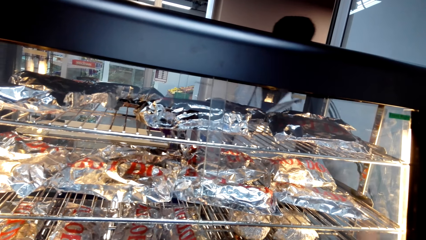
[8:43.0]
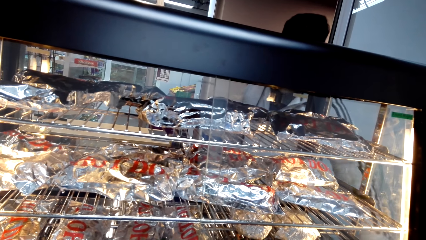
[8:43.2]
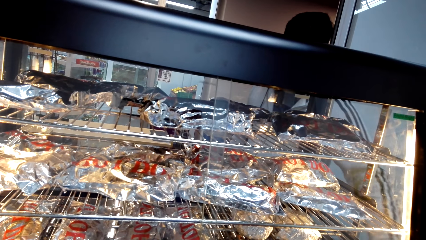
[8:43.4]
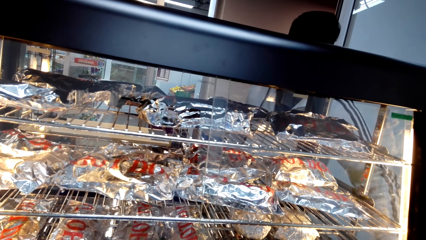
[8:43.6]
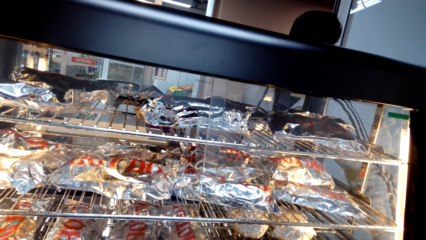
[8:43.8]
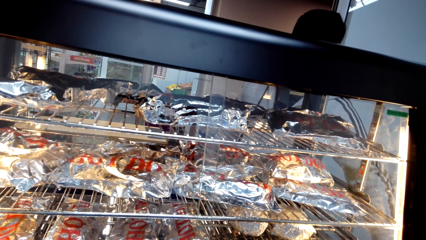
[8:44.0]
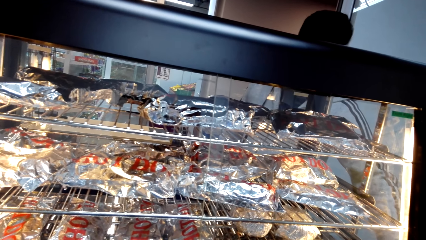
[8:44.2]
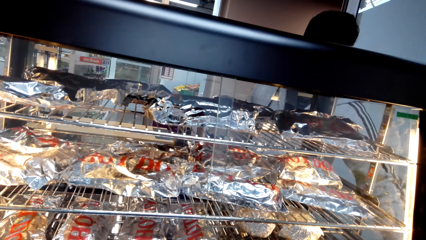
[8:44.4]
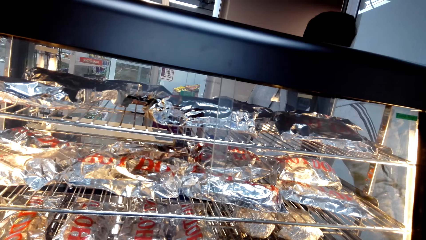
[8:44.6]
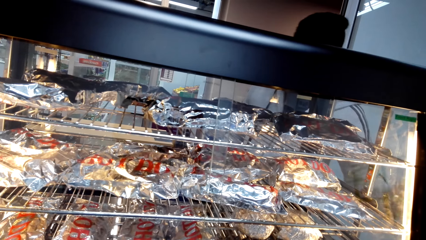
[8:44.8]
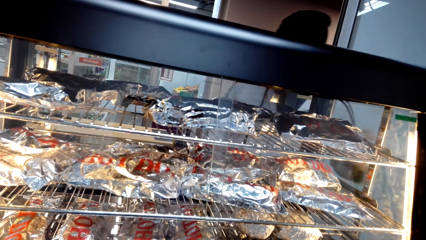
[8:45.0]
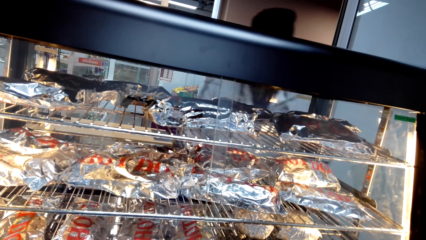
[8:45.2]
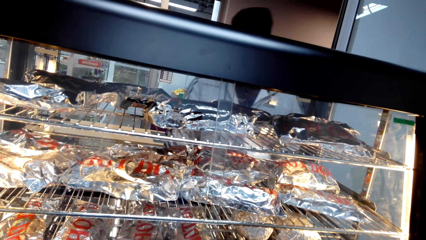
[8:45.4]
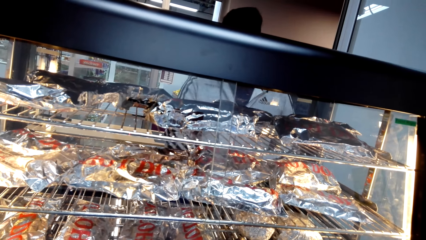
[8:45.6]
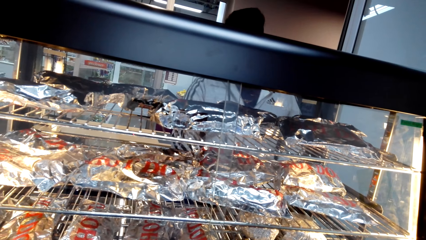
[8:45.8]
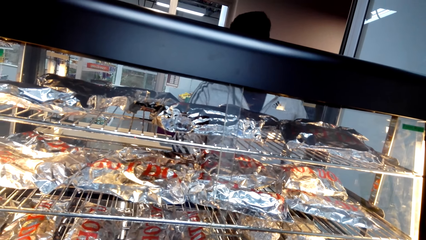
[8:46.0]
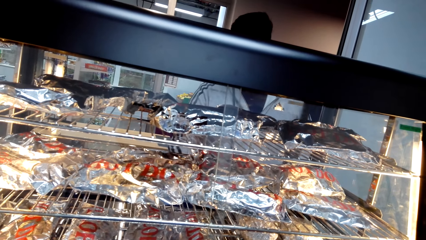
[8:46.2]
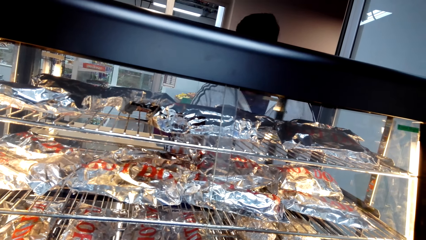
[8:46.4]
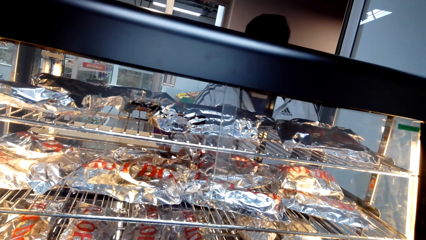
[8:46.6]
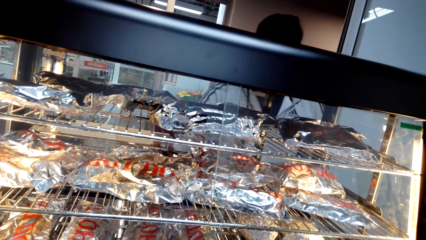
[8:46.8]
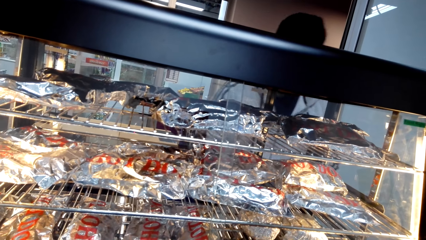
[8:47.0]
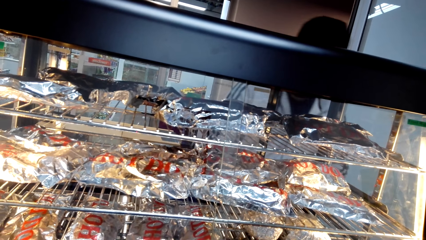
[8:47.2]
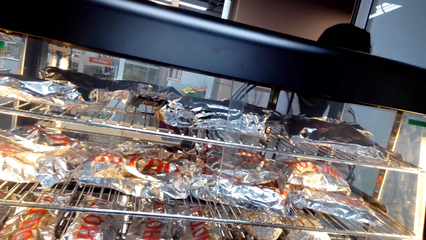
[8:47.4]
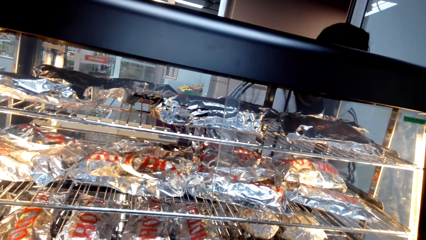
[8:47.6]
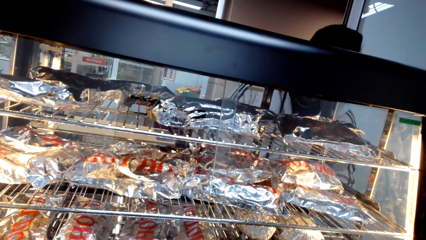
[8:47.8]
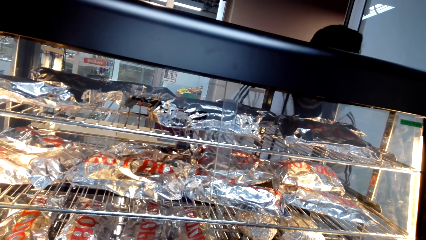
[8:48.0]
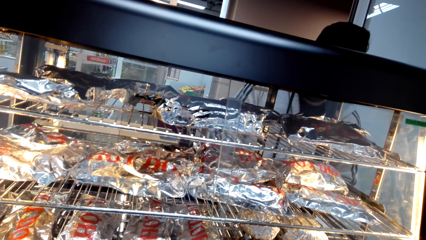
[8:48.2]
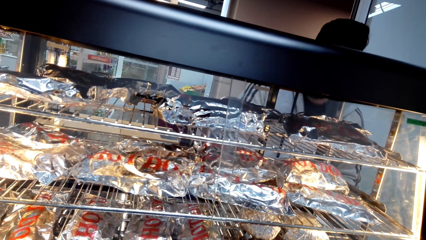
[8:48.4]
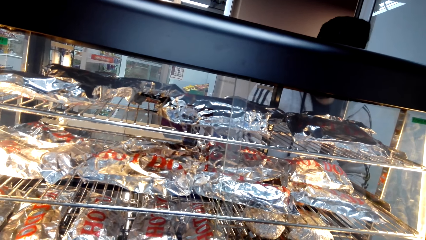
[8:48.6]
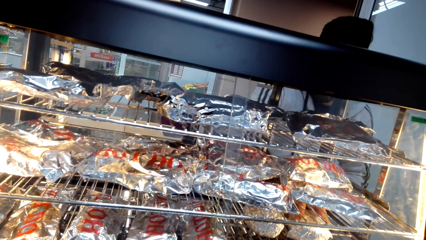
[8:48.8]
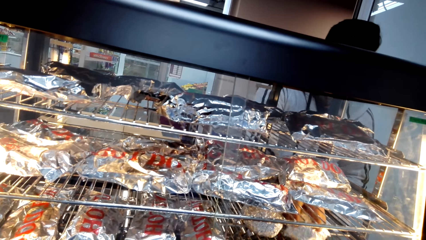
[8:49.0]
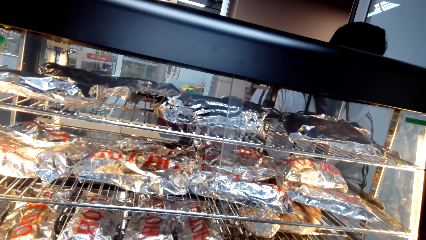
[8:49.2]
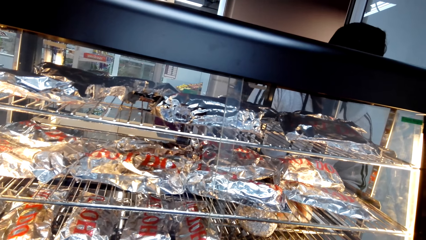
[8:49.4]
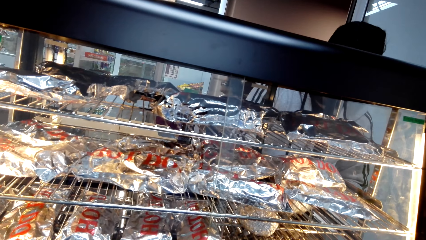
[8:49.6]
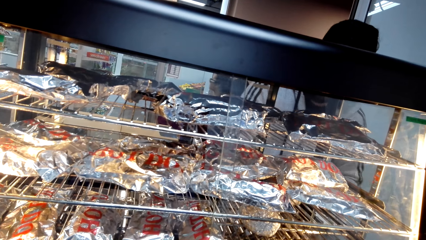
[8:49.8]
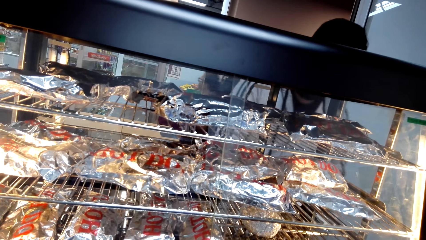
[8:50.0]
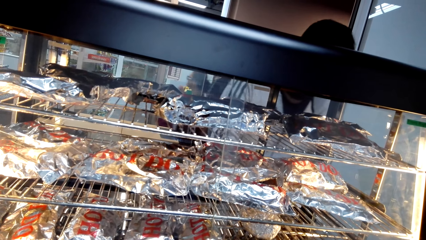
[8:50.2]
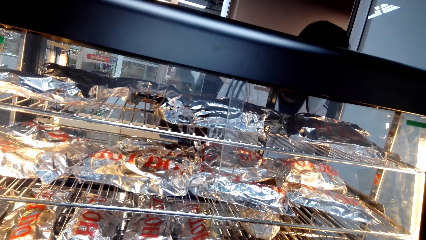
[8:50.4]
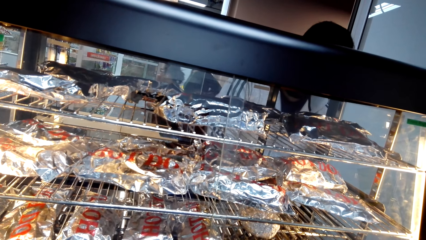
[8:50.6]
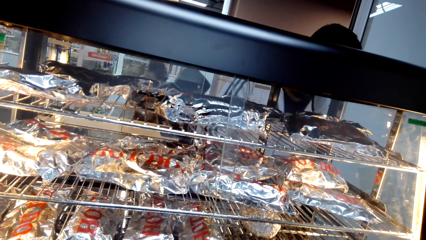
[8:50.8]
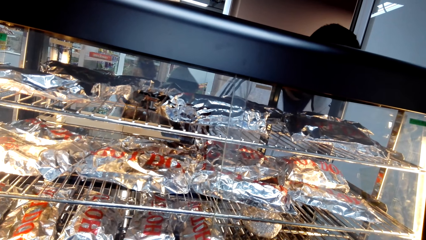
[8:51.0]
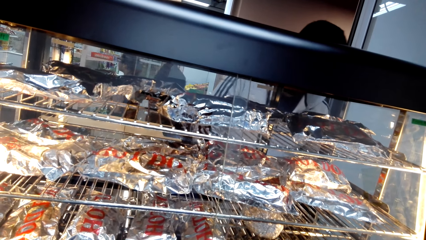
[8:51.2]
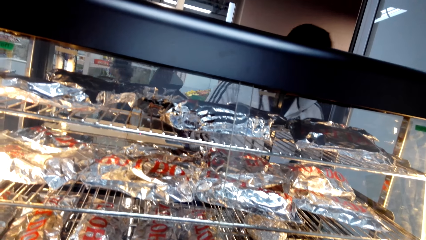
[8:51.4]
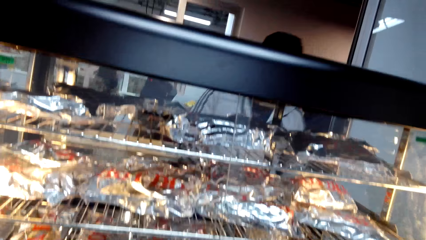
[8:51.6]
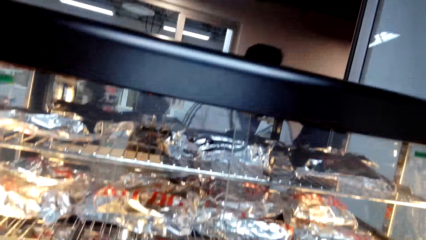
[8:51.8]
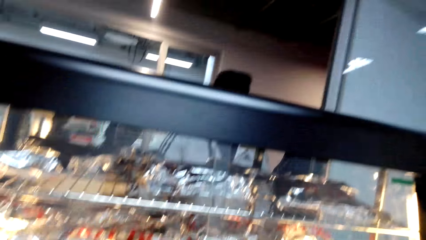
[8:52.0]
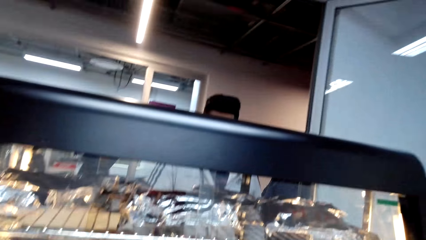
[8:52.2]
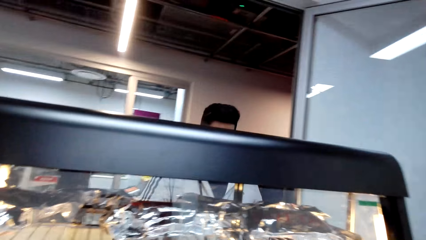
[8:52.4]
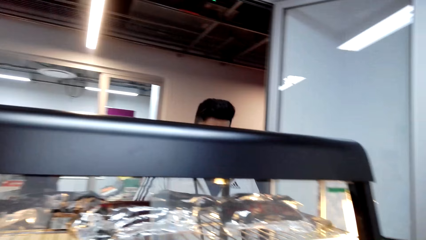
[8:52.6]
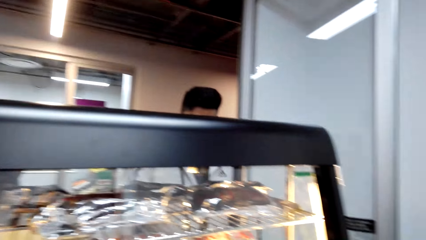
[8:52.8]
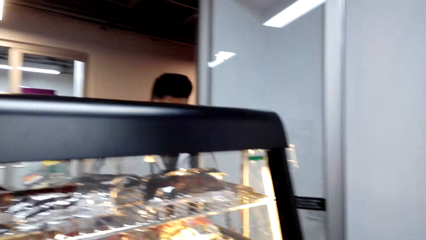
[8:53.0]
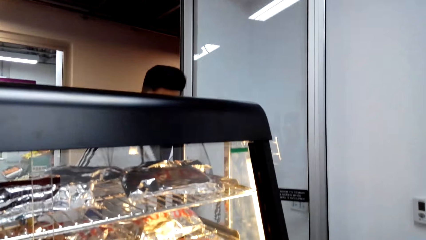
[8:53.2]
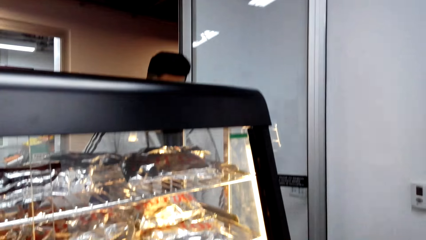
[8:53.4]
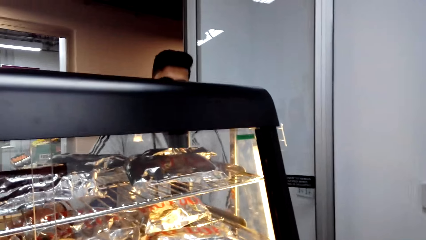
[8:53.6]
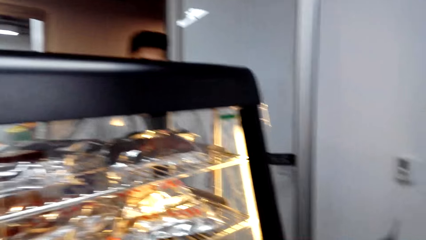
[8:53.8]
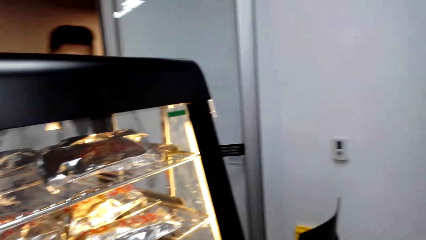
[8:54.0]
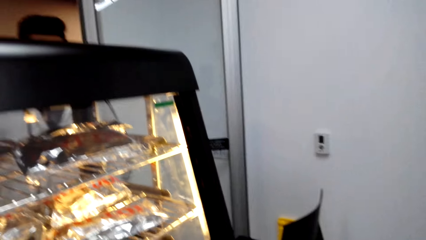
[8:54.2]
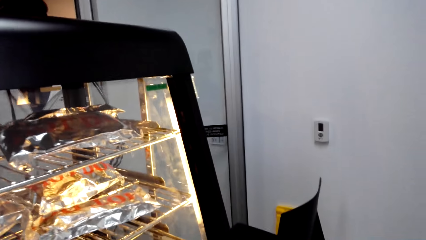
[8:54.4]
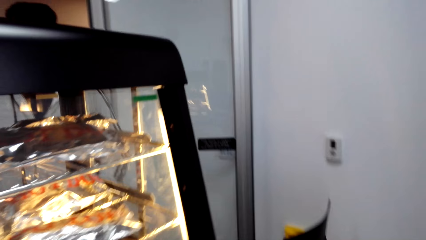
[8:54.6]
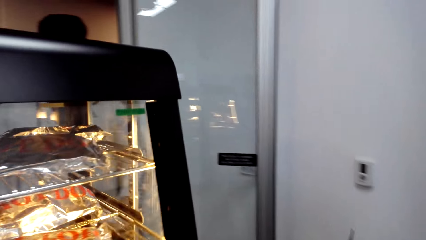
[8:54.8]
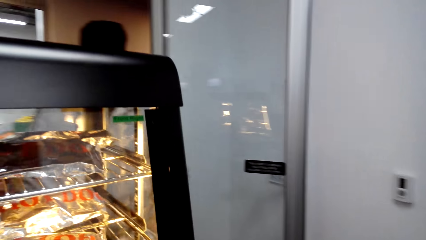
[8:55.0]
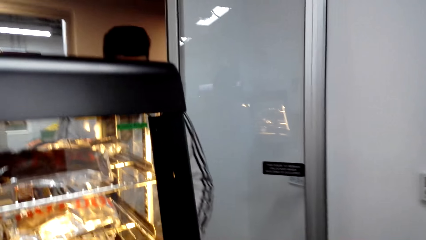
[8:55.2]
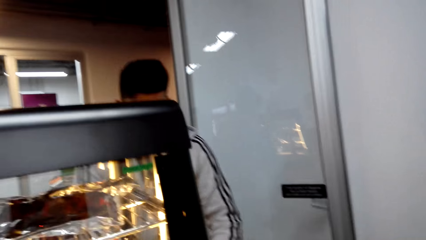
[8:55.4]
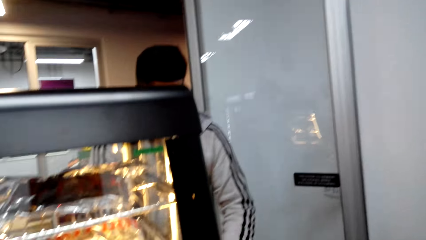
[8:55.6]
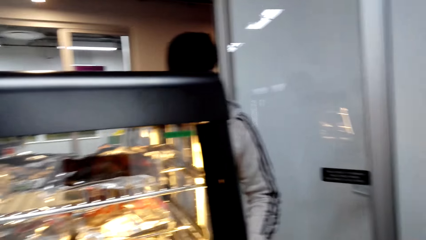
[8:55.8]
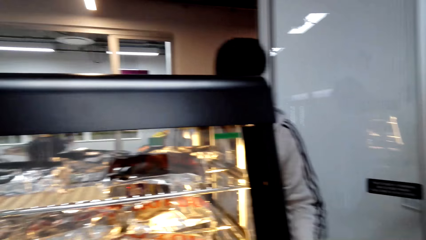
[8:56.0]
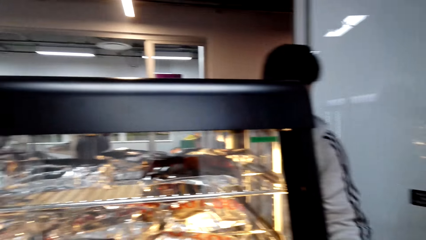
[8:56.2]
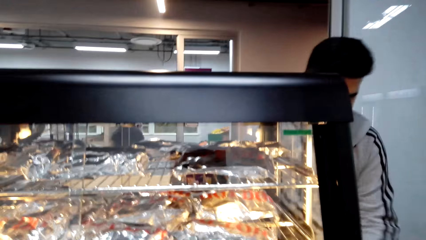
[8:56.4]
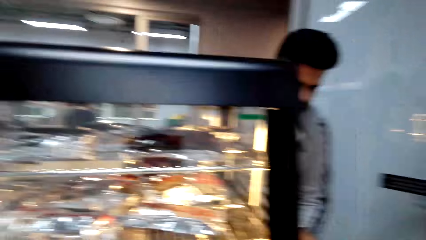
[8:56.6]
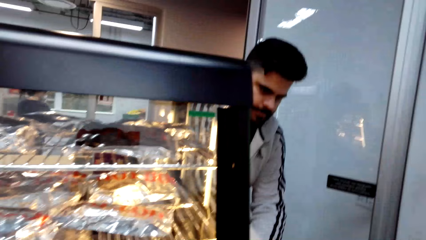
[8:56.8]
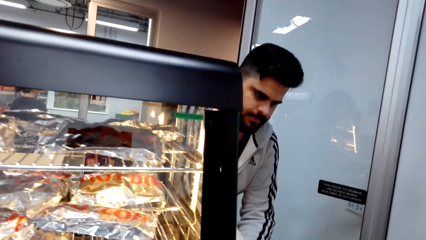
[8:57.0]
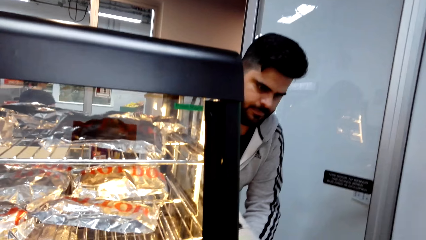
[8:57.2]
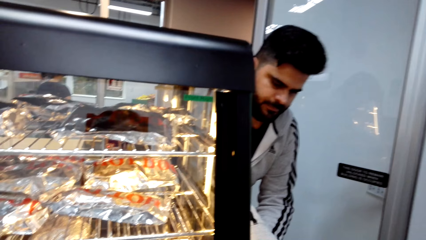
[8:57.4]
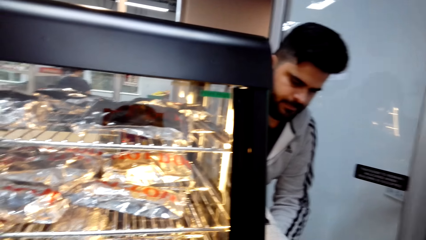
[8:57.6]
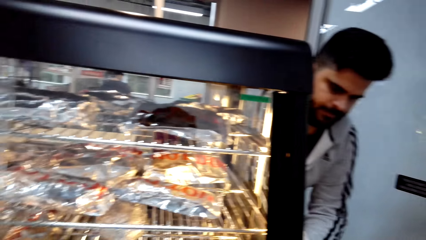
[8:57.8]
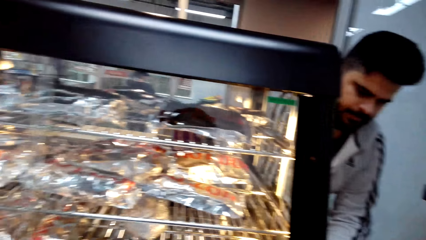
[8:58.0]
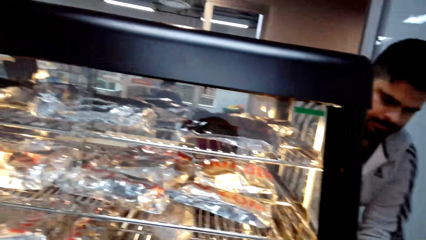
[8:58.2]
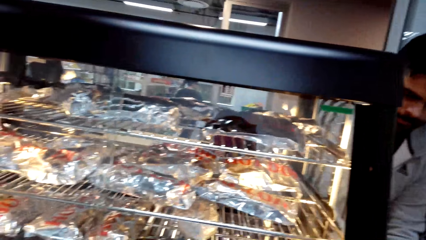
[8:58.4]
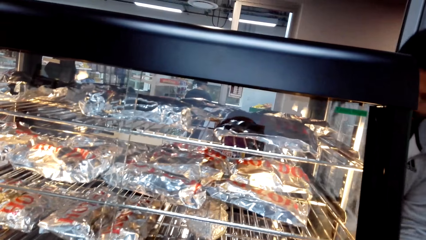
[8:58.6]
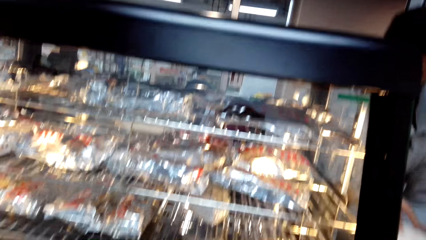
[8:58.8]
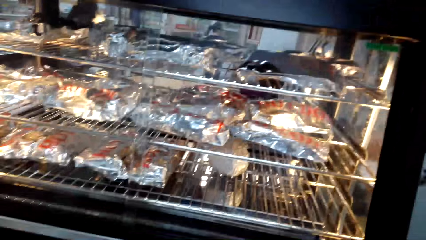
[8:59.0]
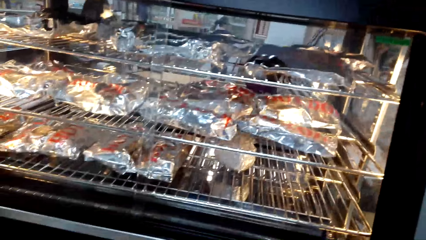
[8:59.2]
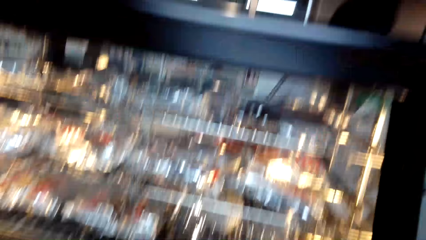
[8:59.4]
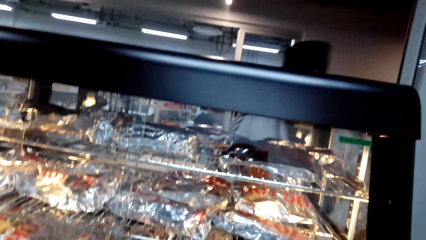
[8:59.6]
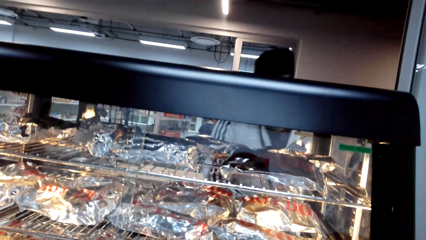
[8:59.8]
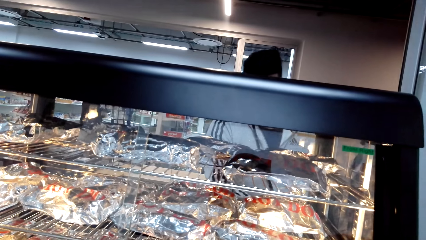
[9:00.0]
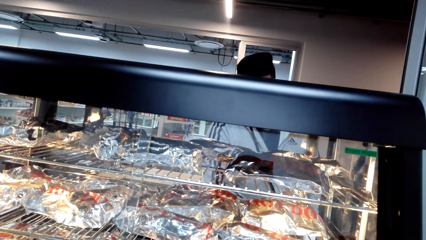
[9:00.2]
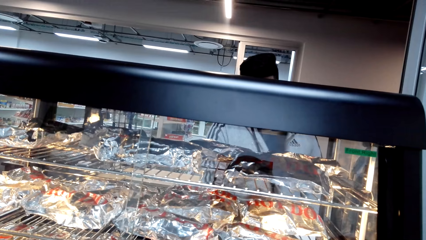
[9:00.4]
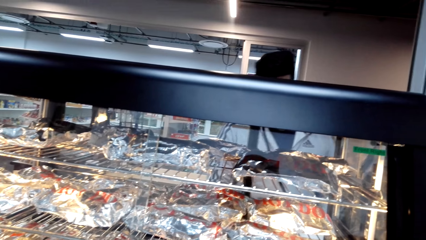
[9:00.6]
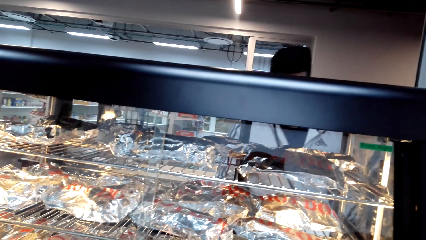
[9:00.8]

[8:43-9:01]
The cashier packs a snack. The camera wearer dialogues to the cashier. The cashier takes a burger from the grill. The camera wearer dialogues with the cashier. The cashier gives the burger to the camera wearer.
